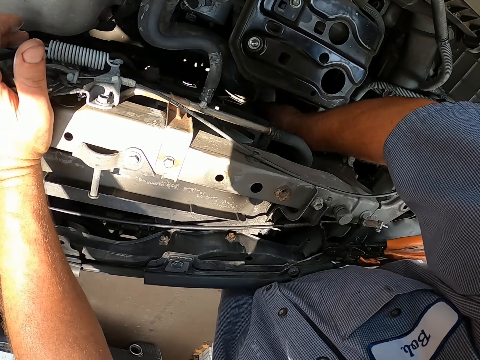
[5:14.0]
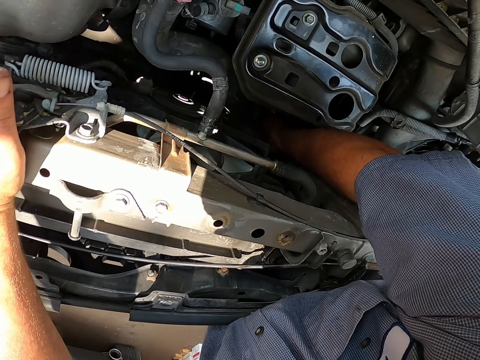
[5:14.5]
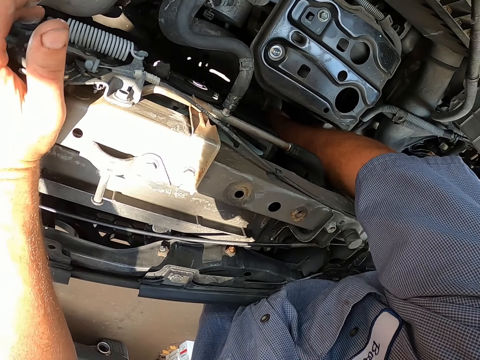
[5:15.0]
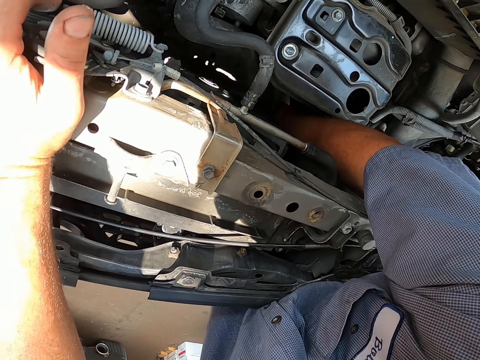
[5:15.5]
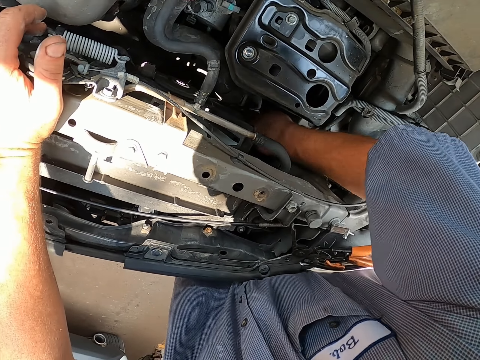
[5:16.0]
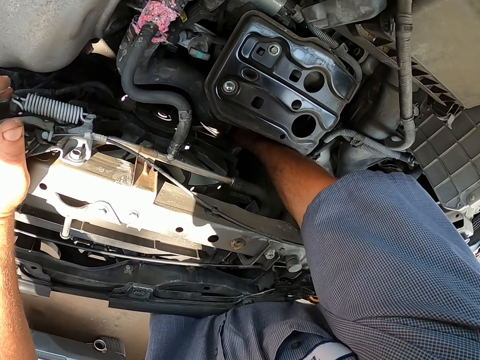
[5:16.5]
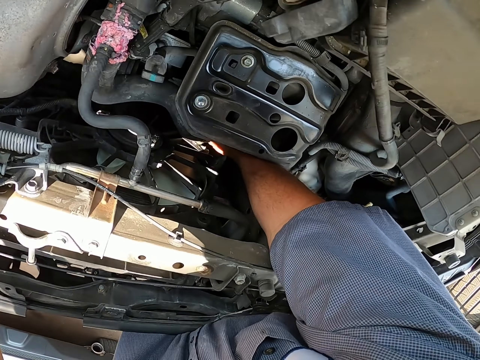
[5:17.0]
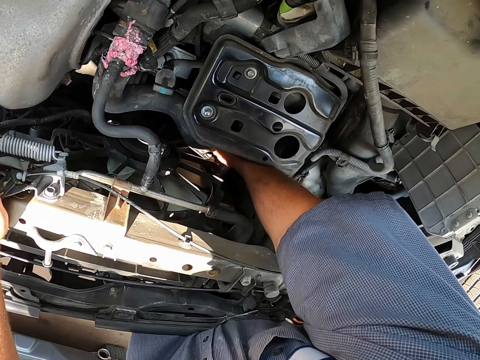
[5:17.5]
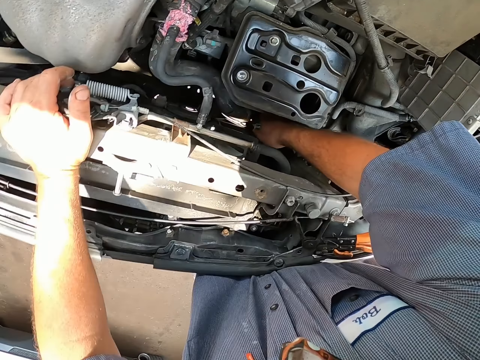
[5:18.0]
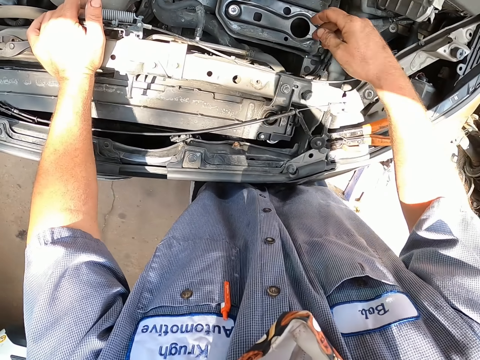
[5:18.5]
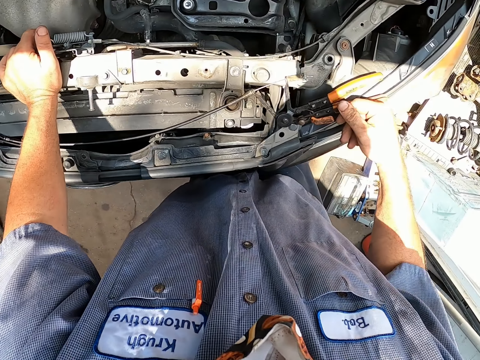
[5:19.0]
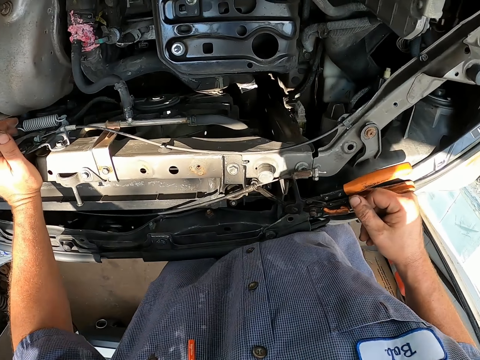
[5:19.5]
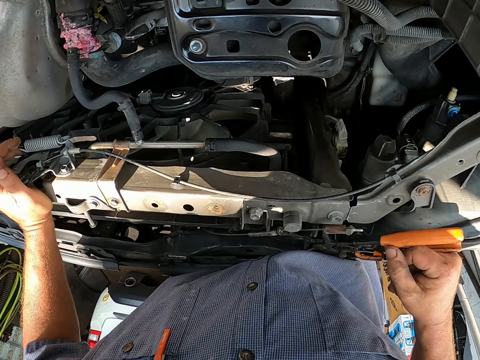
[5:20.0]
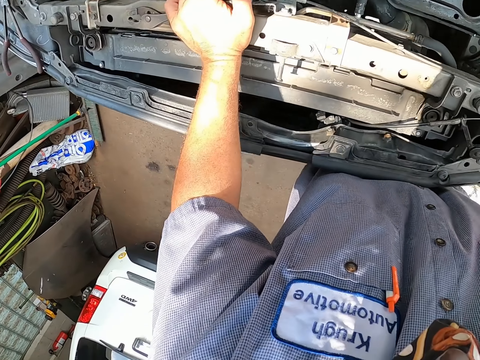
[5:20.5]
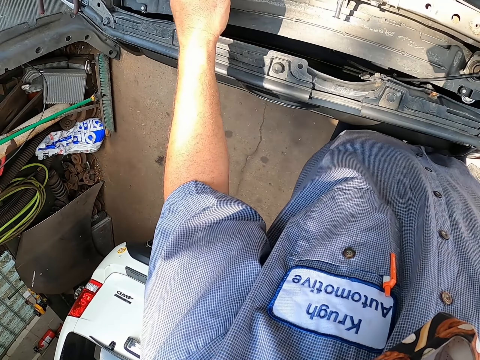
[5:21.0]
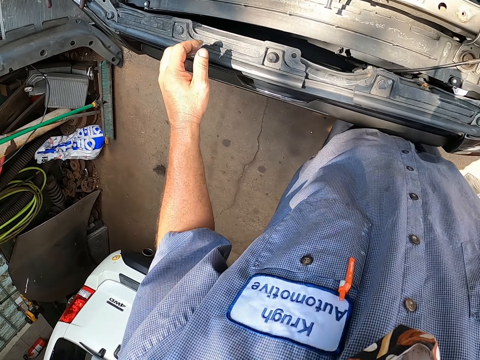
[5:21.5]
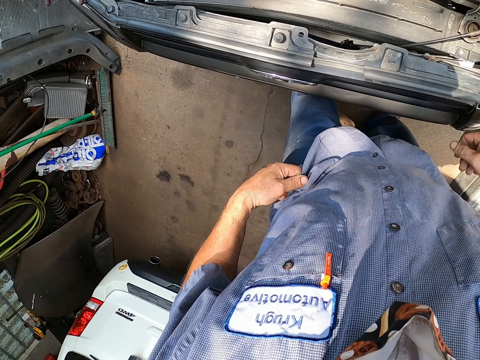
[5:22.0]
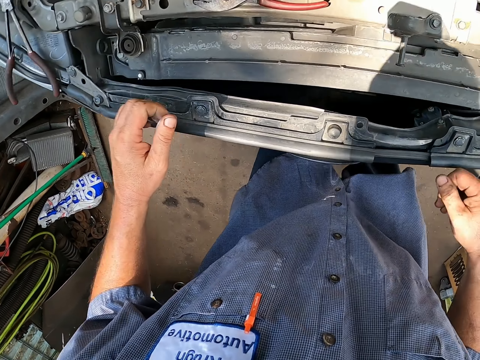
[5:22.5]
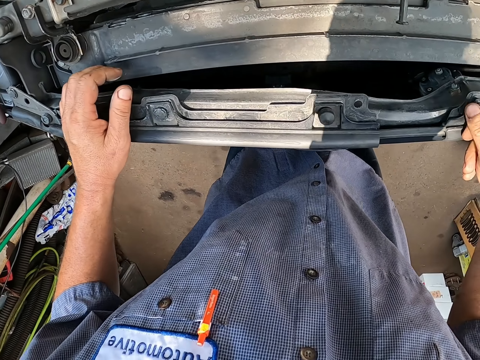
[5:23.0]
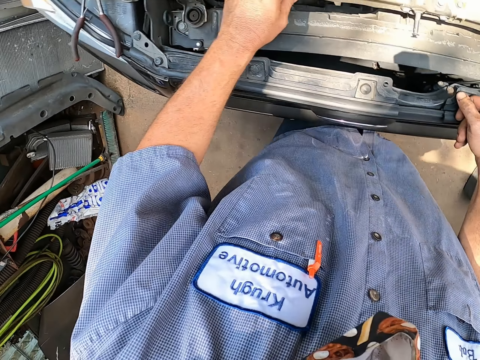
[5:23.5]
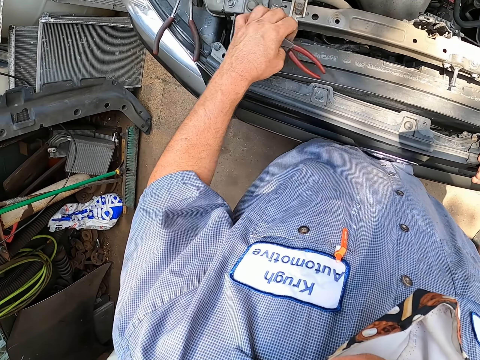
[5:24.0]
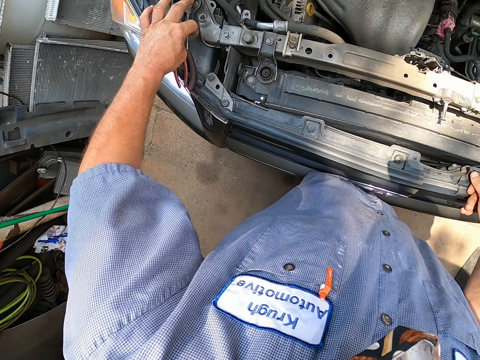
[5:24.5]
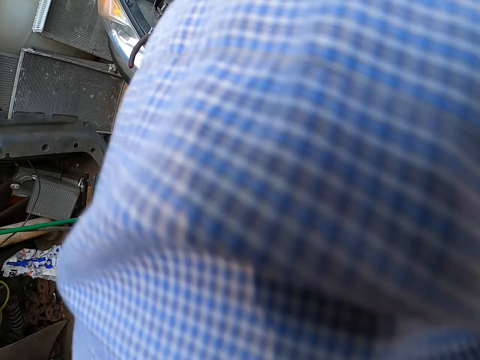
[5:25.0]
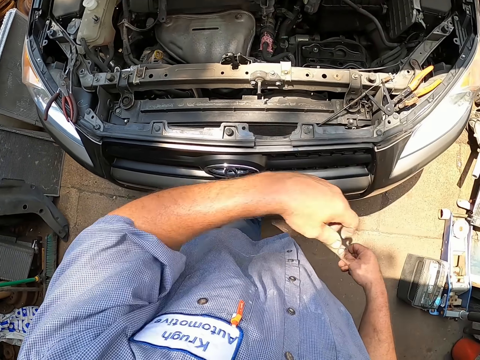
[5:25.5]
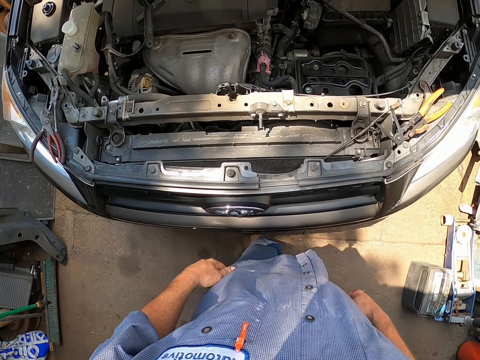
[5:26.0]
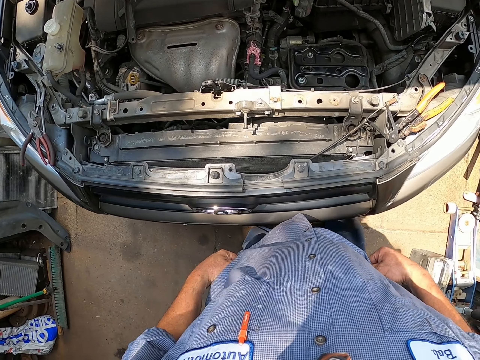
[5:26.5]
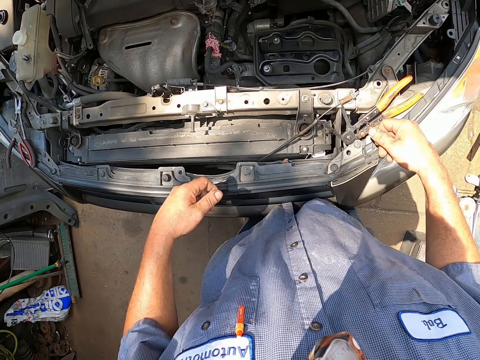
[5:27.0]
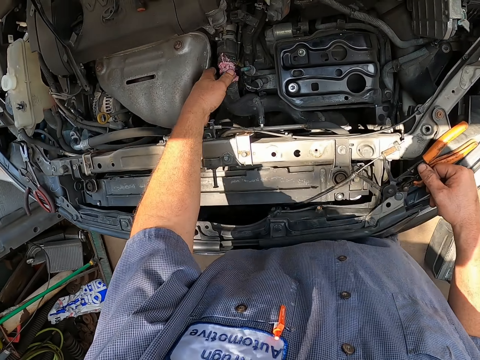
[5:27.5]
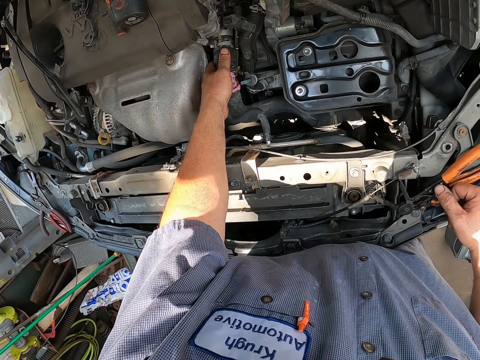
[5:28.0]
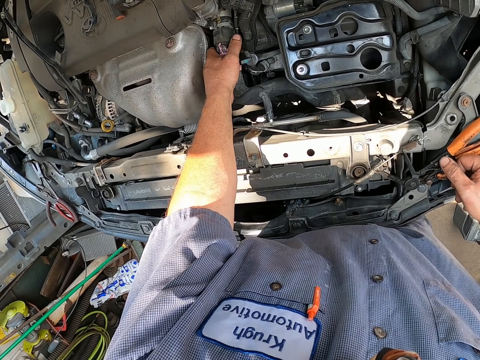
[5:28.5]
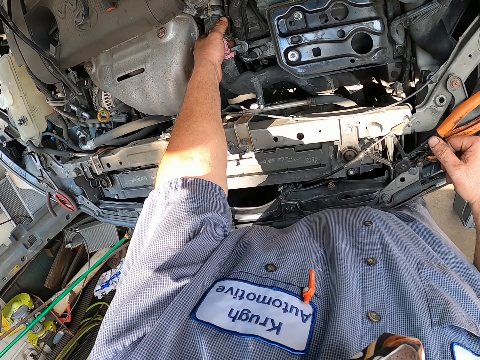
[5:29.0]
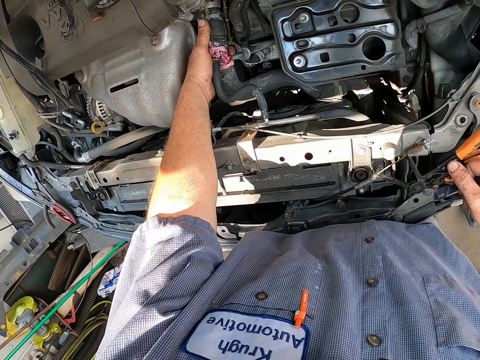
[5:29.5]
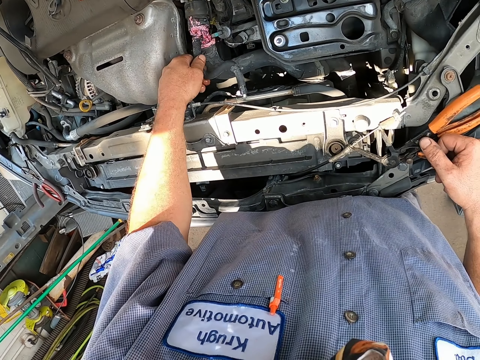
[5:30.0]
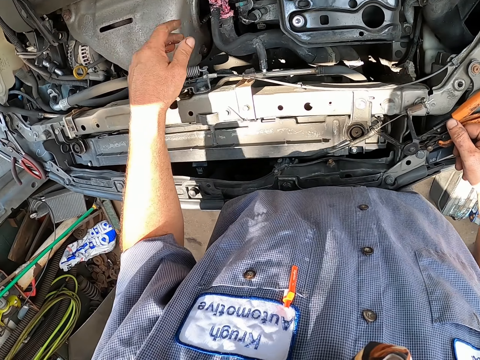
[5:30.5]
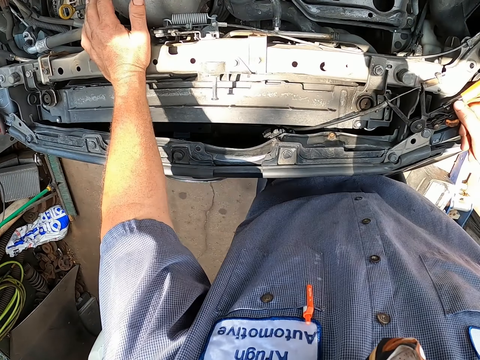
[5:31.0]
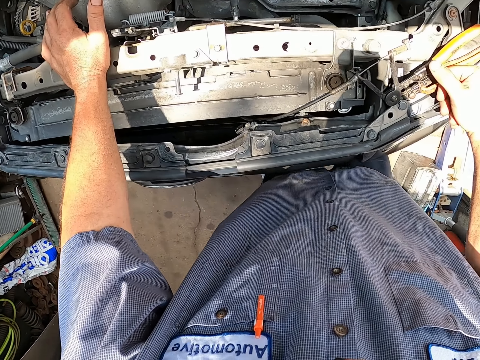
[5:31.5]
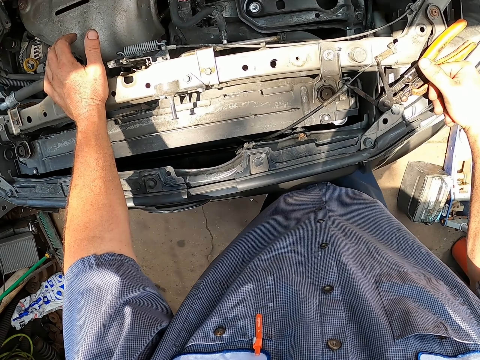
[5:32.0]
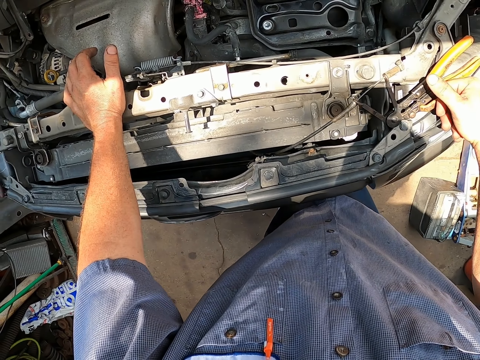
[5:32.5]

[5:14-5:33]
The camera wearer looks around. He lifts the pliers. He lifts his hand. He fixes the car pump.

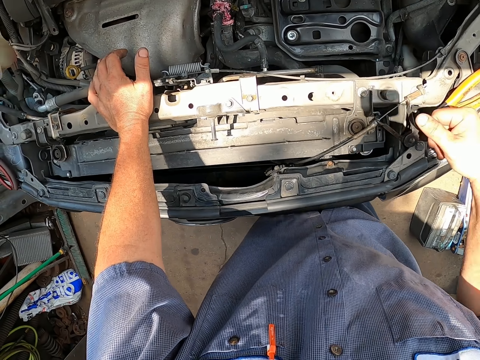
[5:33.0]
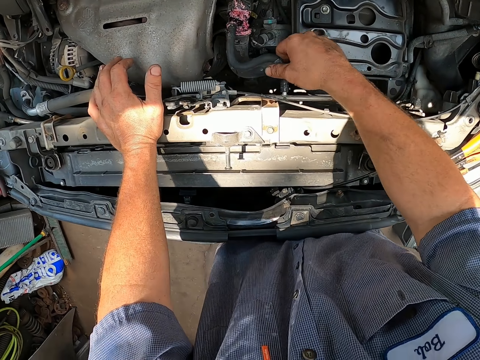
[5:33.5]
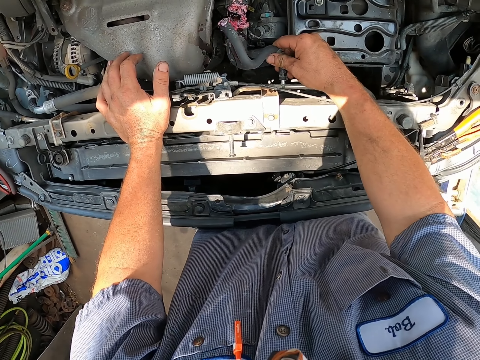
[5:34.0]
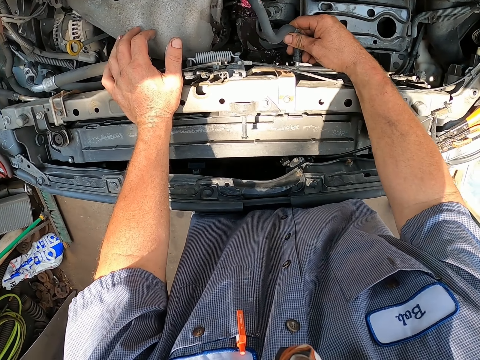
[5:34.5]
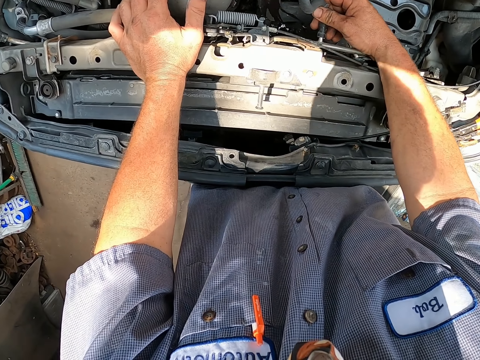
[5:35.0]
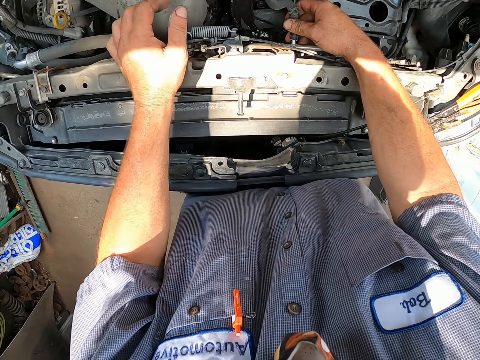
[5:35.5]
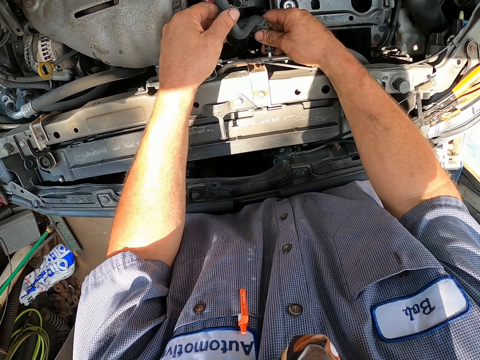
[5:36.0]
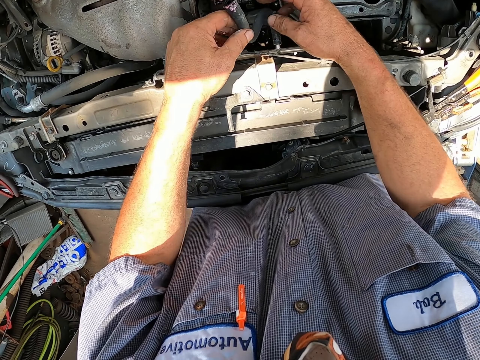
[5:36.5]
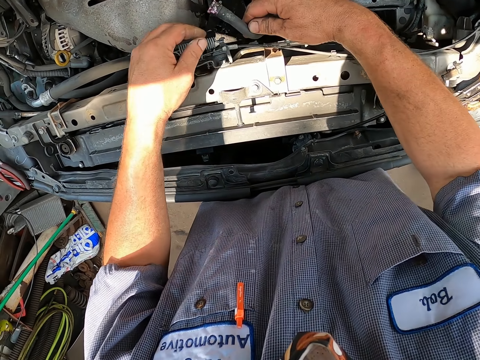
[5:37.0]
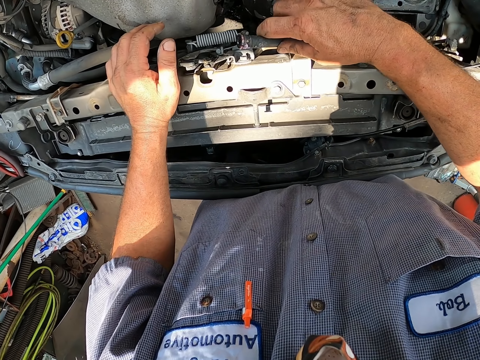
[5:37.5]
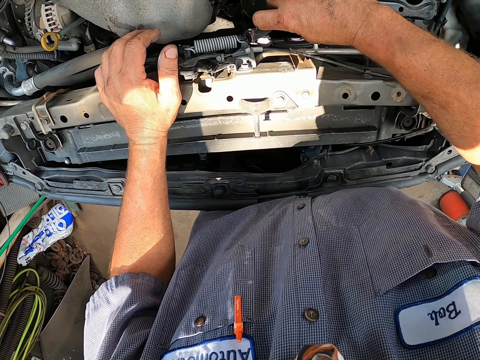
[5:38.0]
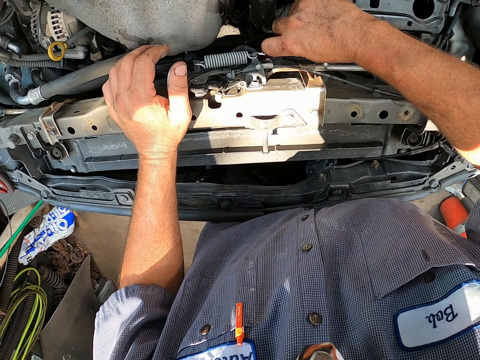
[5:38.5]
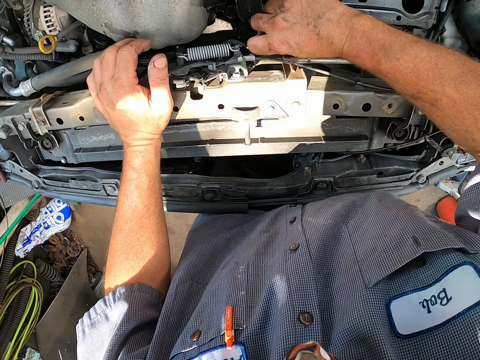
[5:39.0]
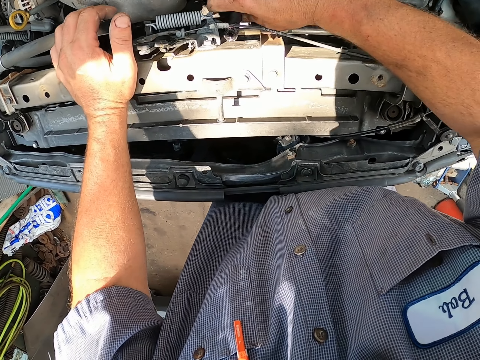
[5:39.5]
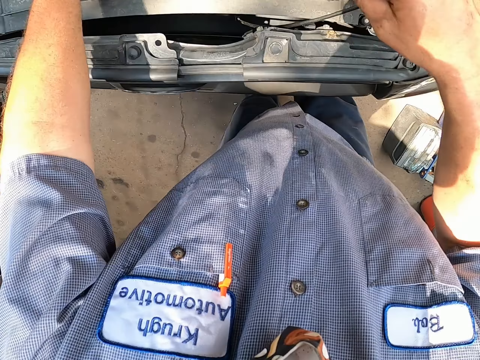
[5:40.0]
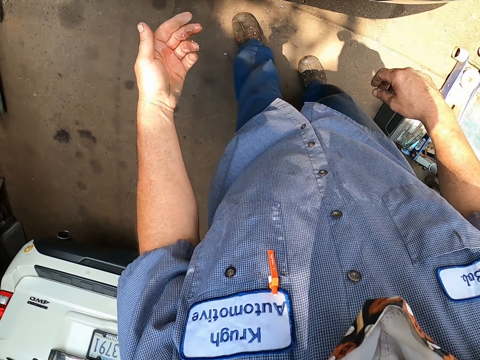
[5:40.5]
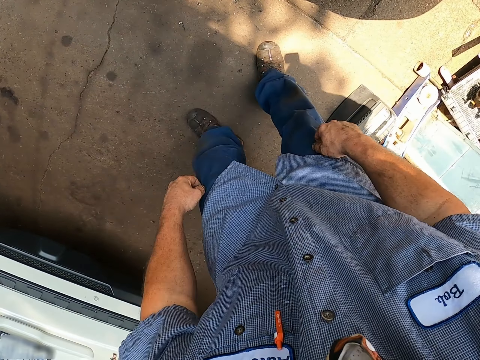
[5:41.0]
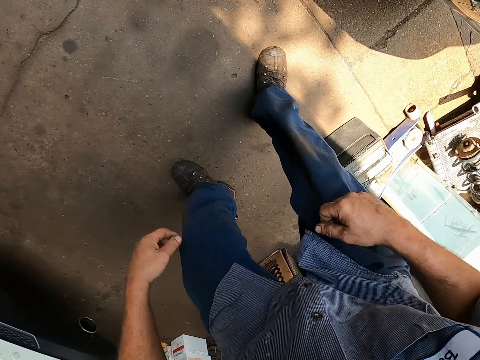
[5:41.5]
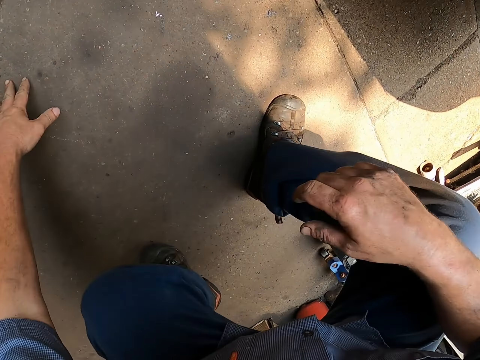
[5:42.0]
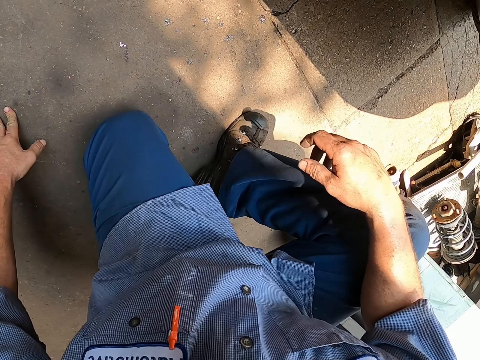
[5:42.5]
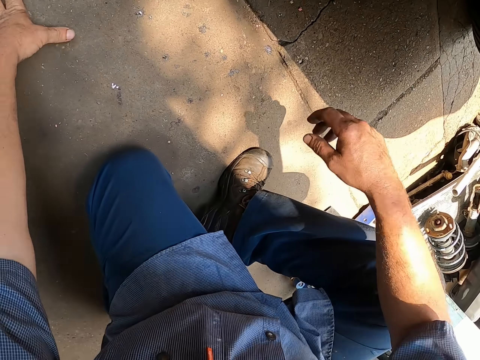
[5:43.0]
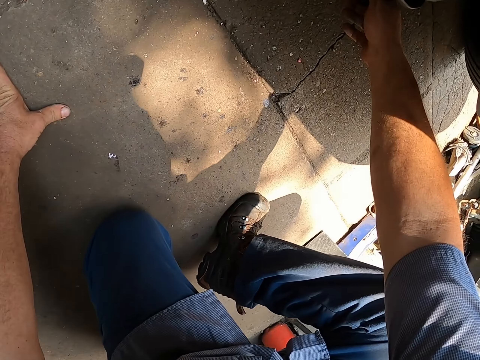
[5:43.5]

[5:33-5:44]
The camera wearer holds the pipe. They fix the car pump. They kneel to look under the car. They bend.
